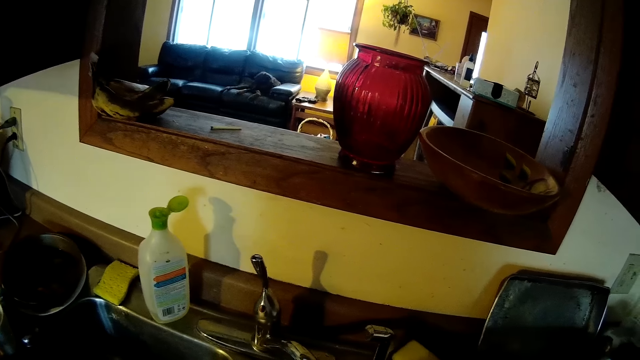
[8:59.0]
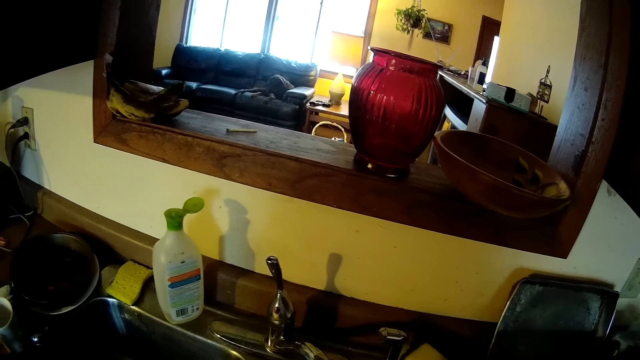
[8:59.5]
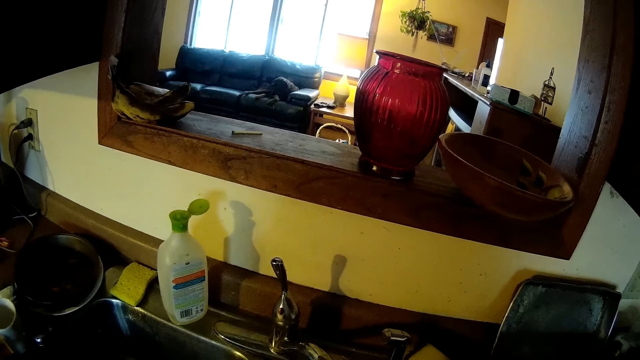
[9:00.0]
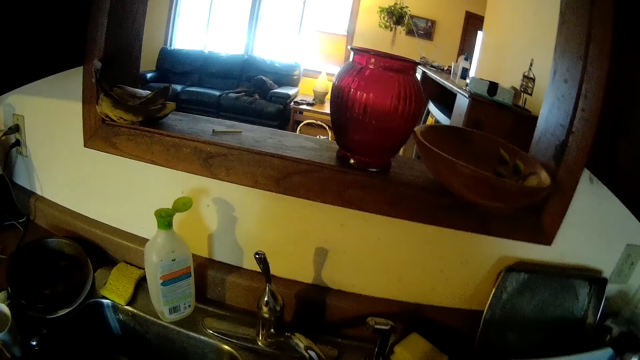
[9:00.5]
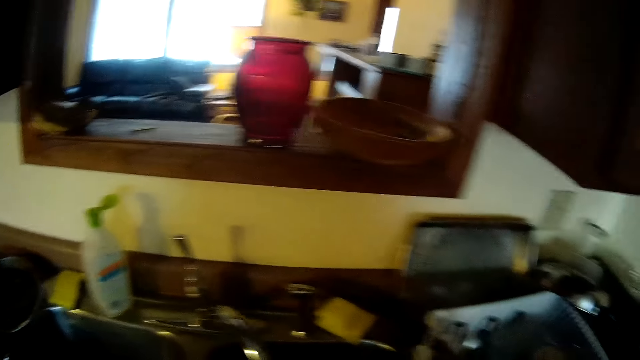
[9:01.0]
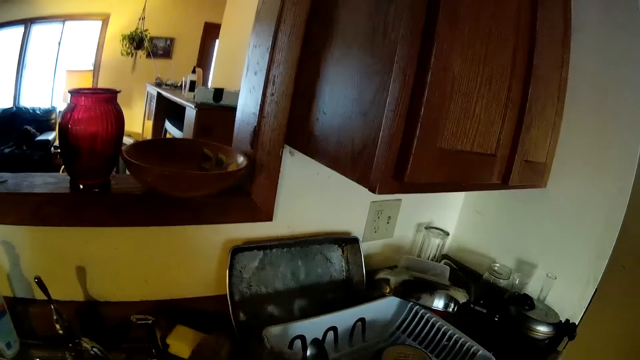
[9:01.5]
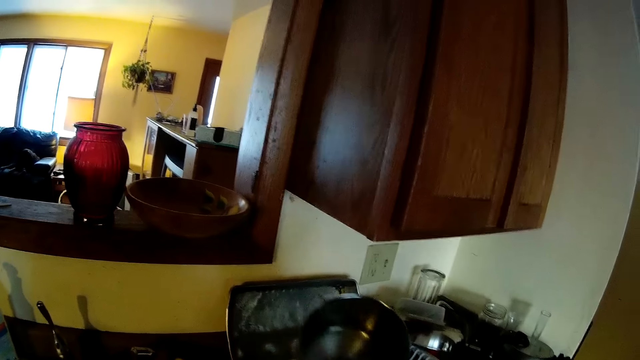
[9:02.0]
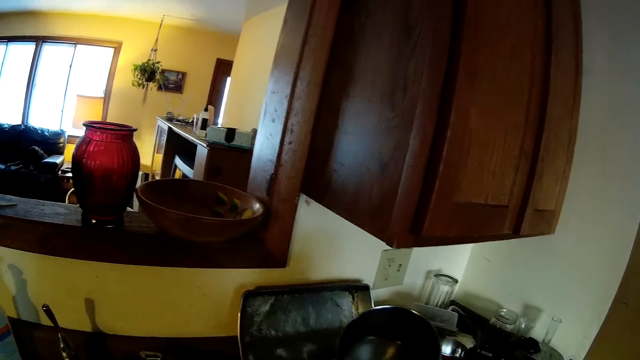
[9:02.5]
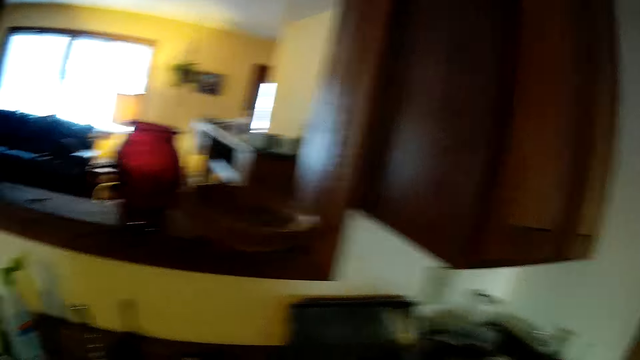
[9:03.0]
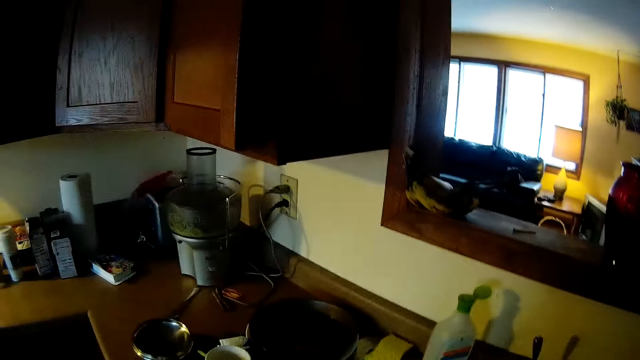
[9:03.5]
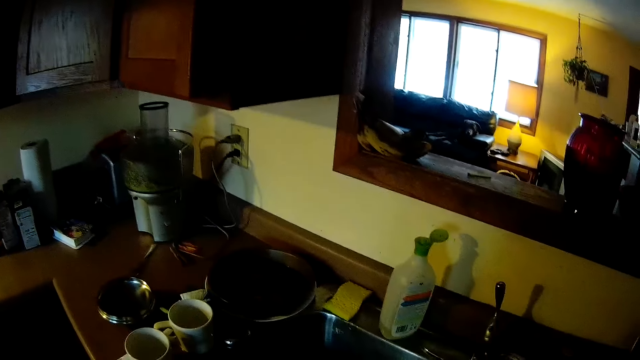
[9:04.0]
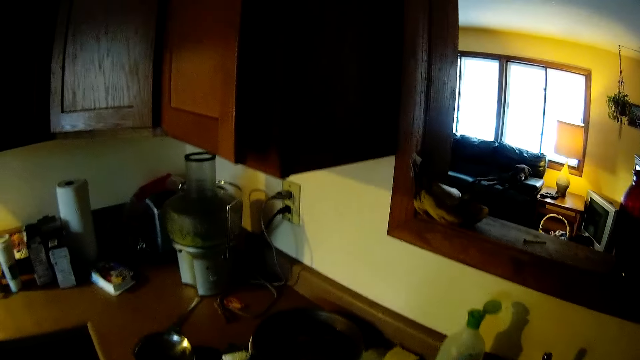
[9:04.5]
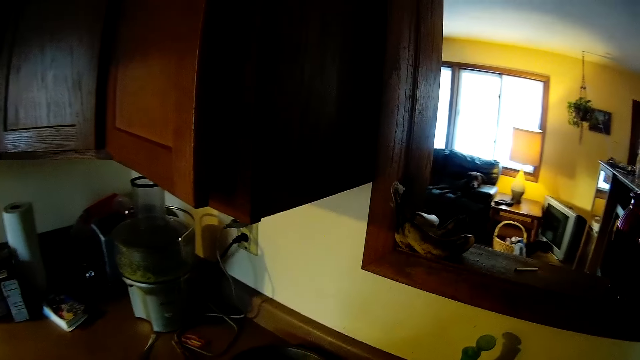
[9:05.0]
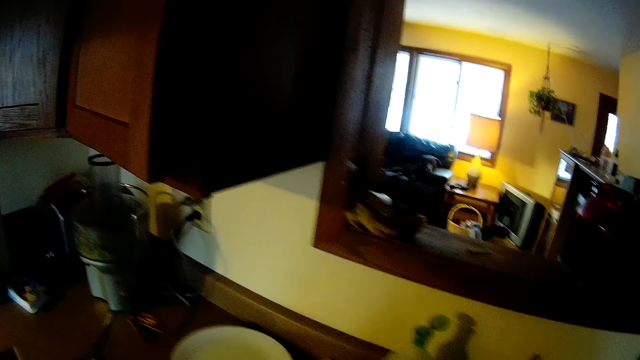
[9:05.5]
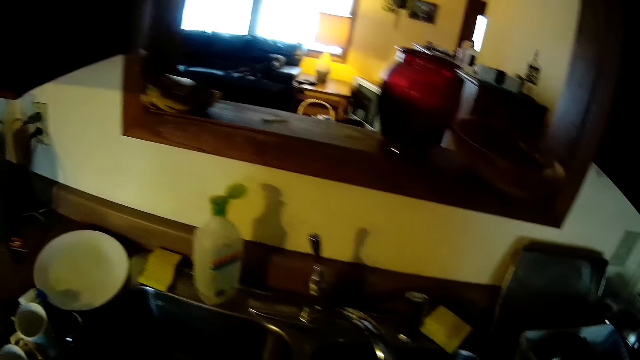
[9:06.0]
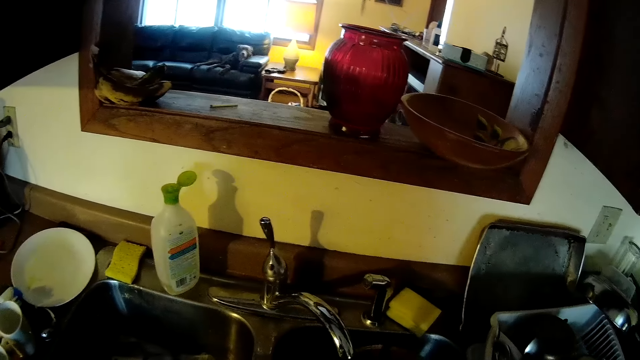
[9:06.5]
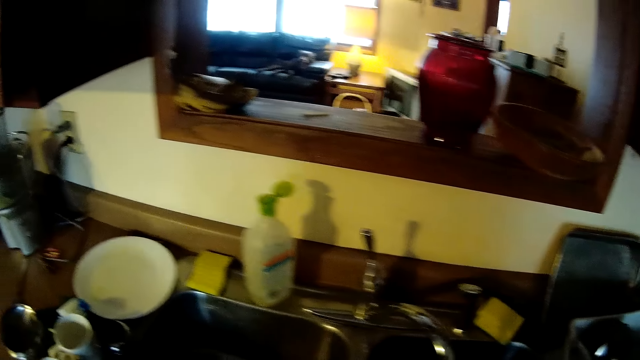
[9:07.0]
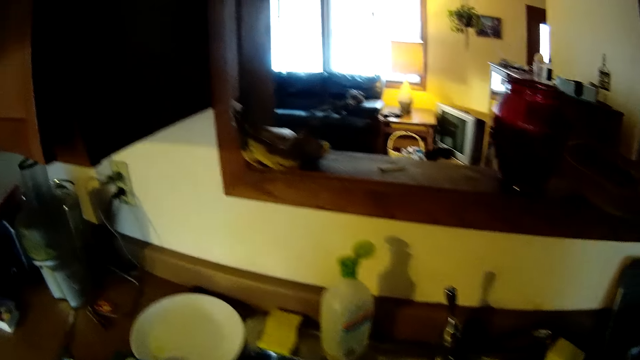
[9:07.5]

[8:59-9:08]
The camera wearer lifts the sauce pan with her right hand. She drops the sauce pan in a basket with her right hand. She picks up a pot on a plate on a kitchen slab with her right hand.

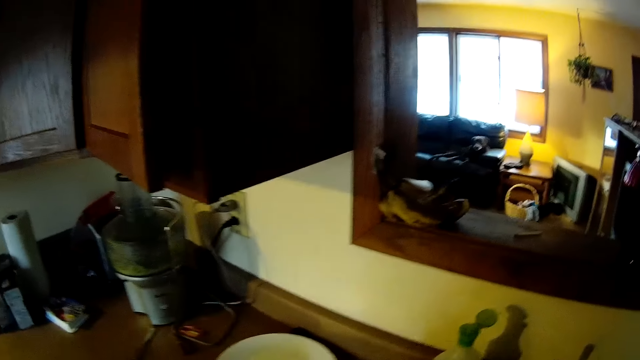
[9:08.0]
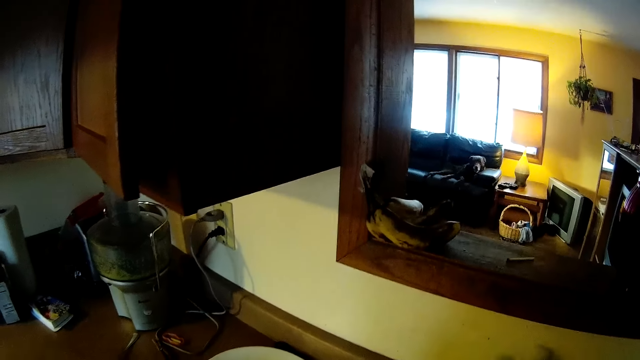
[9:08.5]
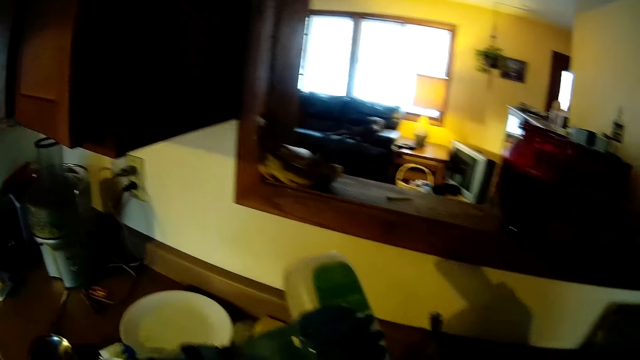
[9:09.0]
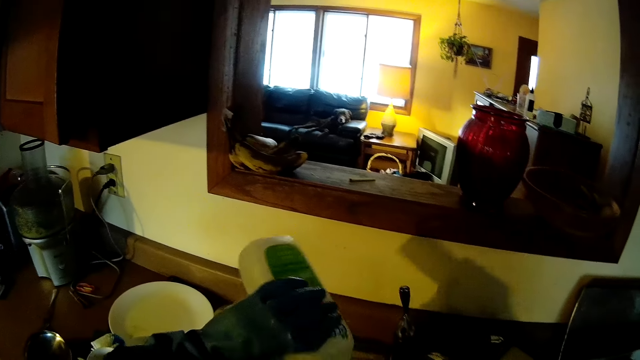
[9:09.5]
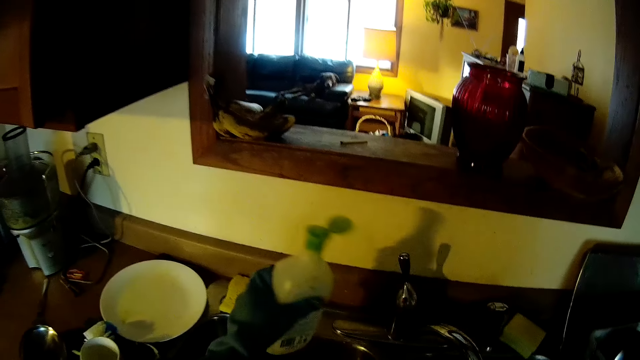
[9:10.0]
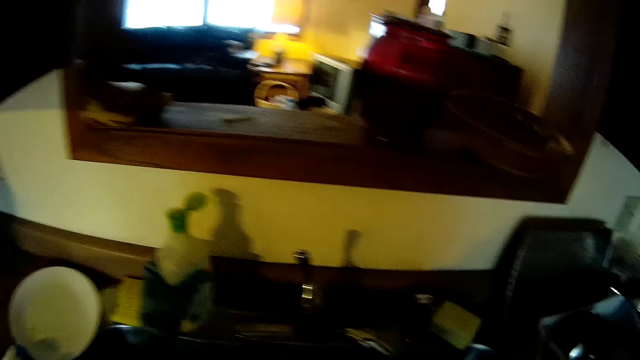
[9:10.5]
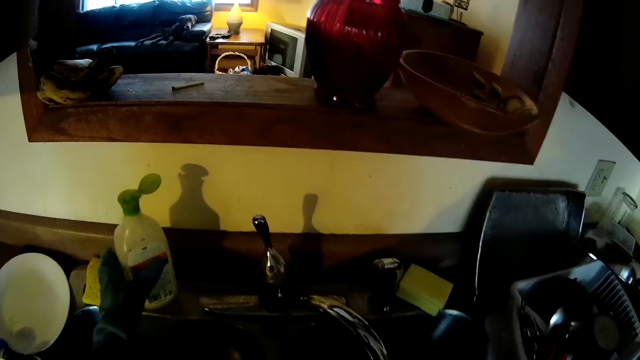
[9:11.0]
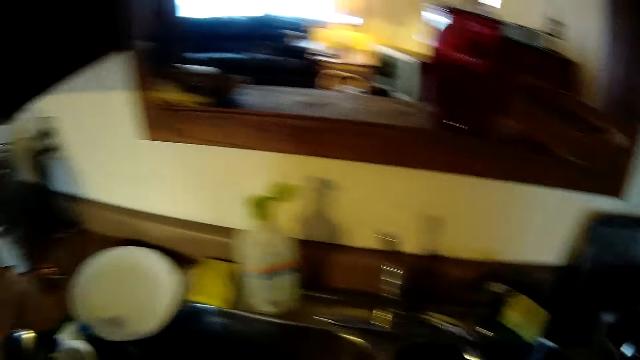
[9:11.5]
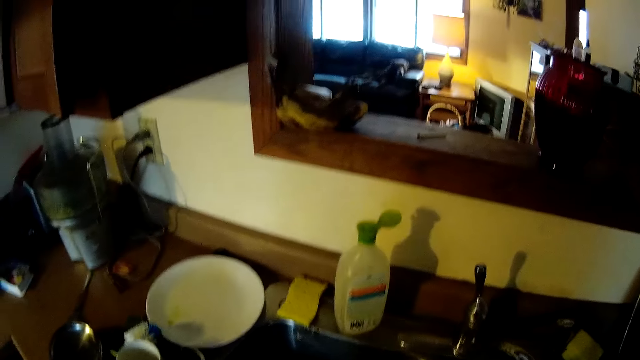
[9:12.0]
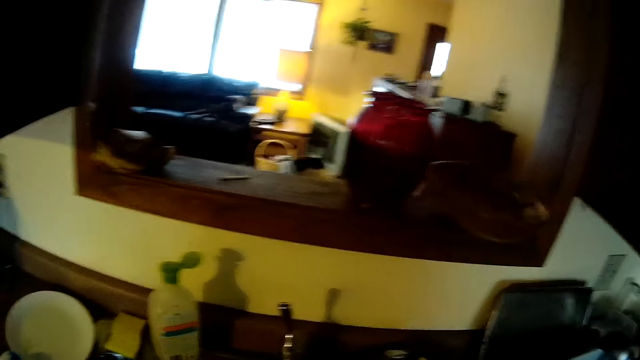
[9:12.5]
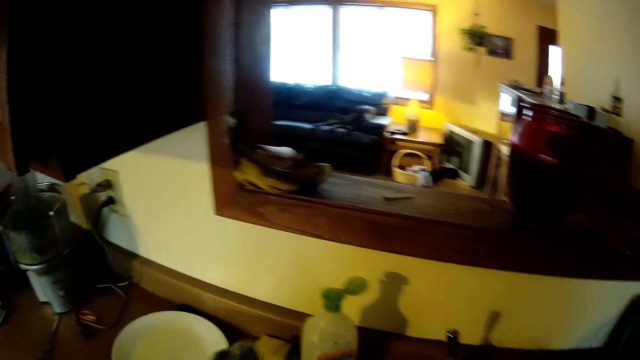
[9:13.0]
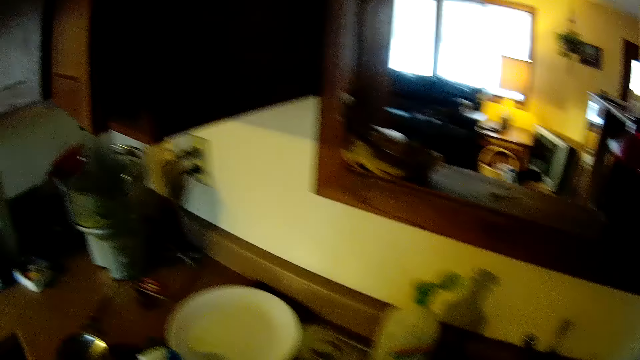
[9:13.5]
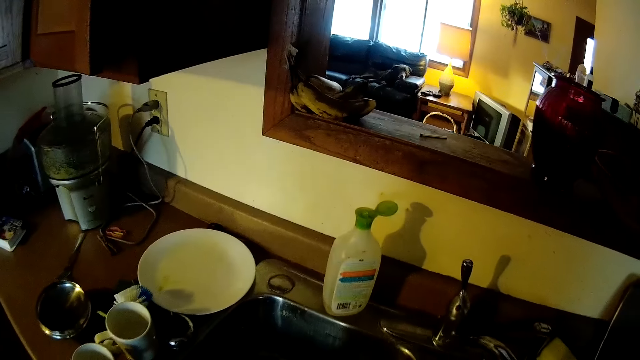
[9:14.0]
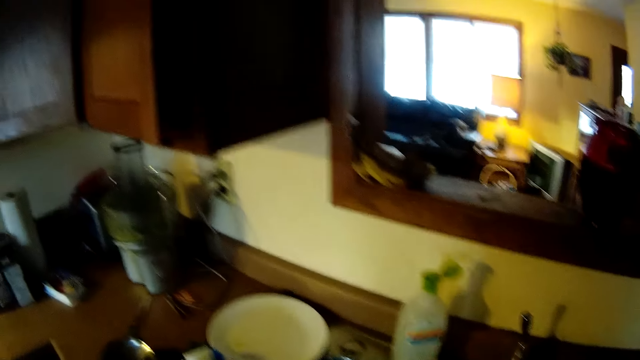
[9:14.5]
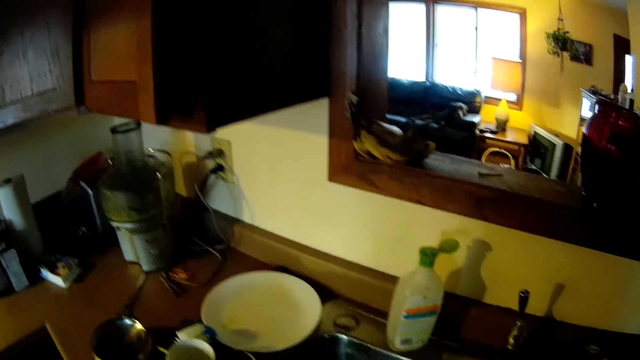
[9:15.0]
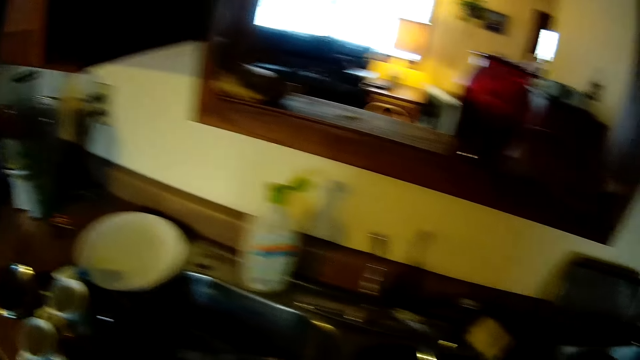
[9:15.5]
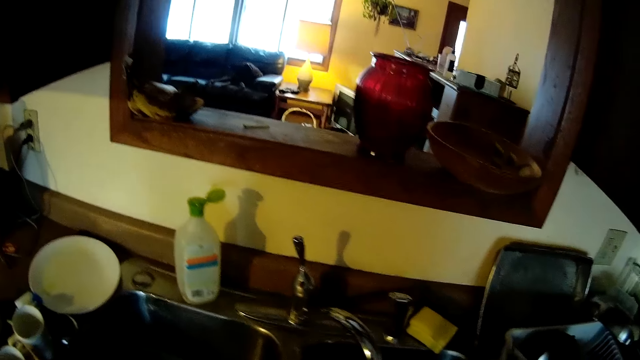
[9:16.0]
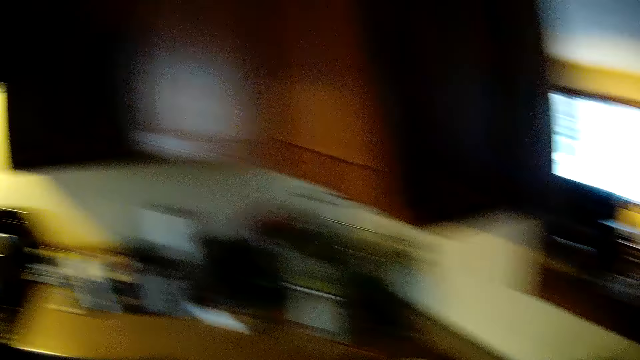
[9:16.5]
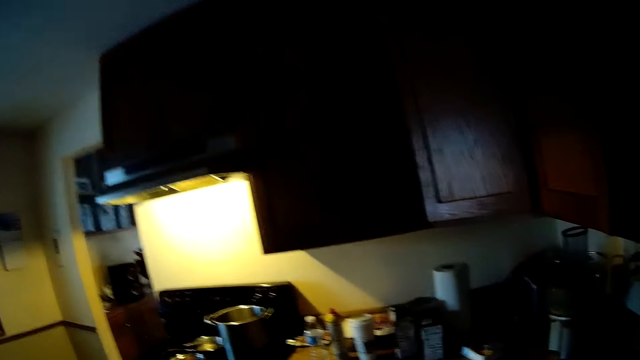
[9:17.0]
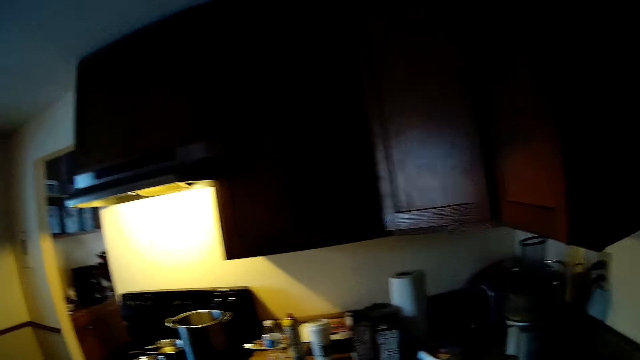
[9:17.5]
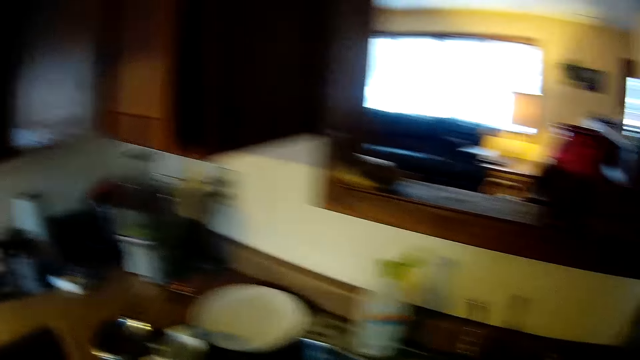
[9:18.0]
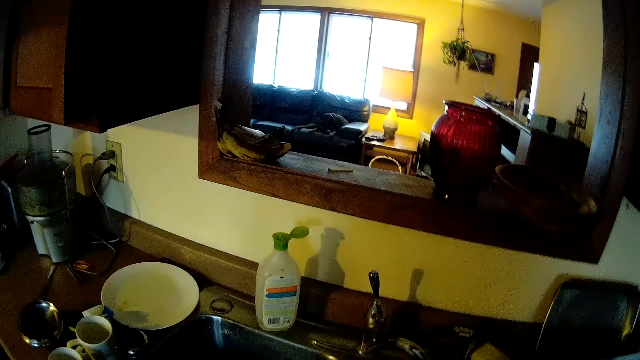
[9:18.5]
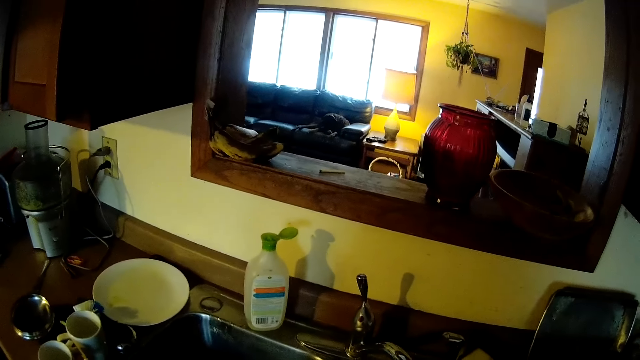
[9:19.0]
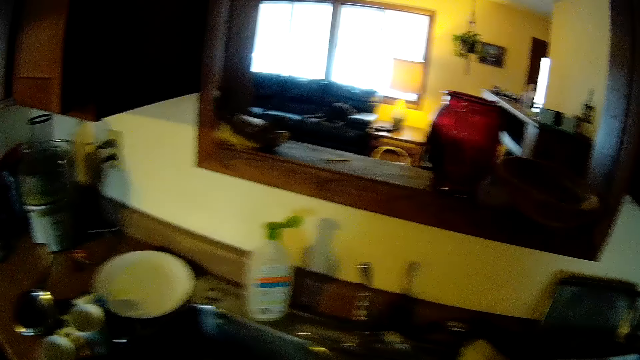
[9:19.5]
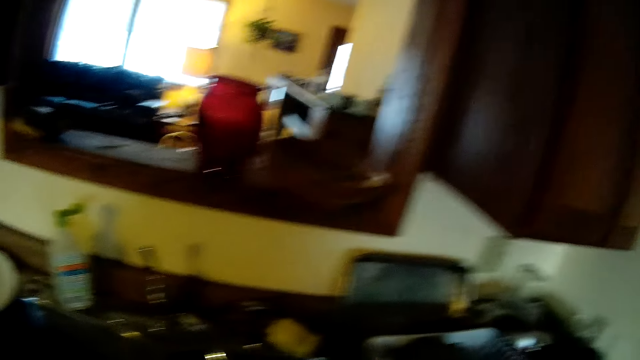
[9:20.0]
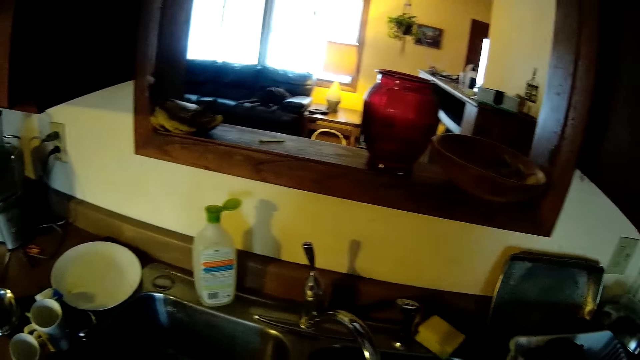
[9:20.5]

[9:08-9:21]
The camera wearer picks up the dish soap on the sink with her left hand. She pours the dish soap into the sauce pan with her left hand. She drops the dish soap on the sink with her left hand. She picks up the sponge on the sink with her left hand.
